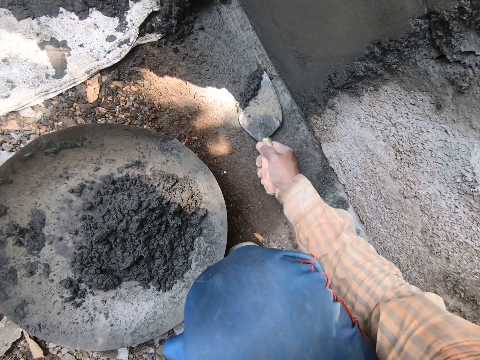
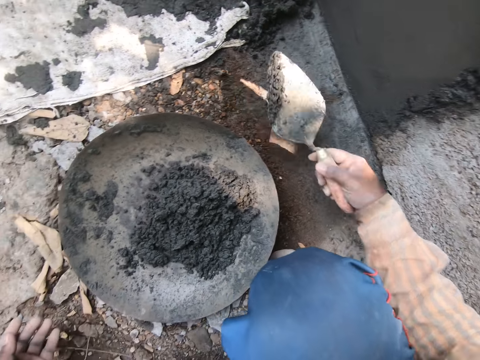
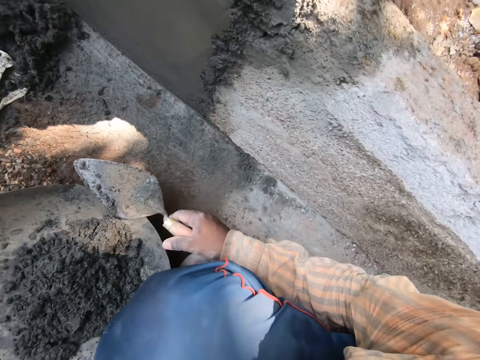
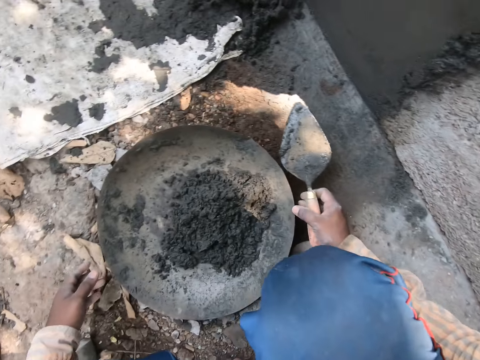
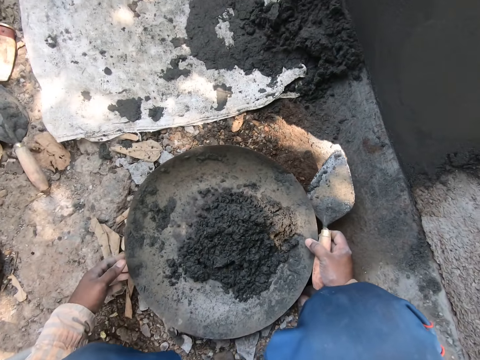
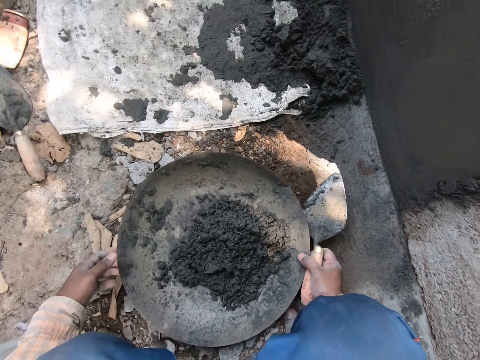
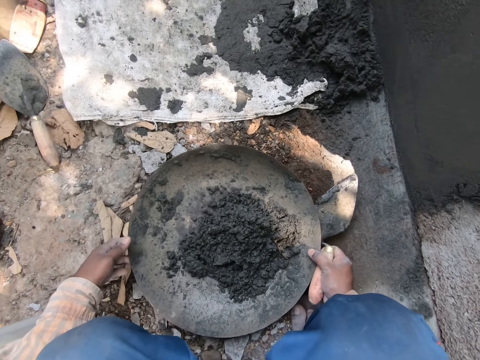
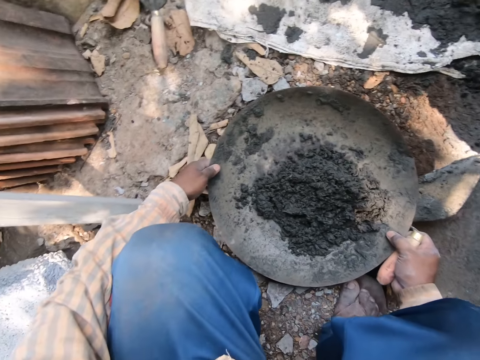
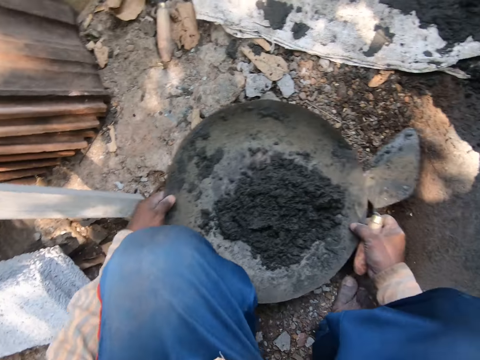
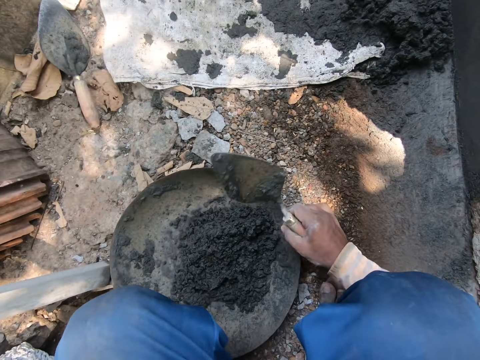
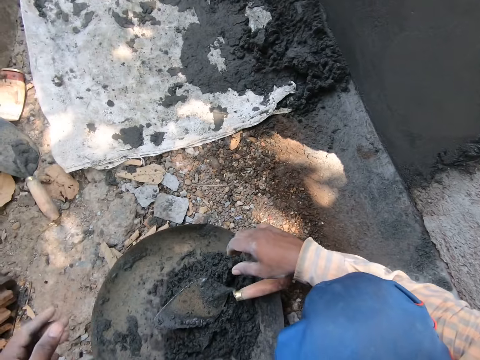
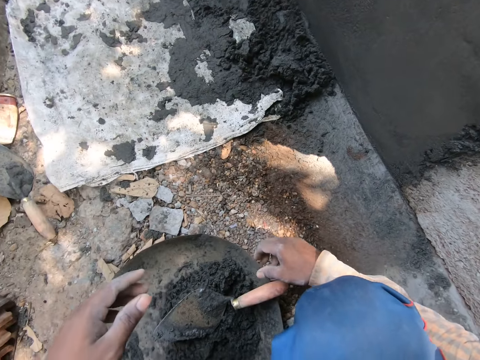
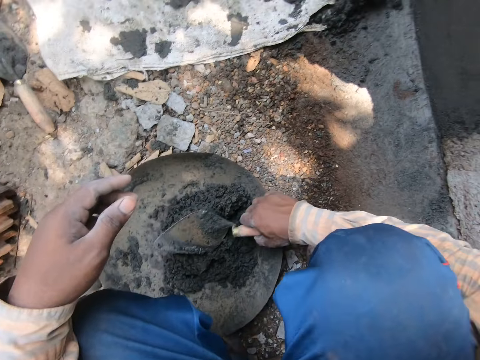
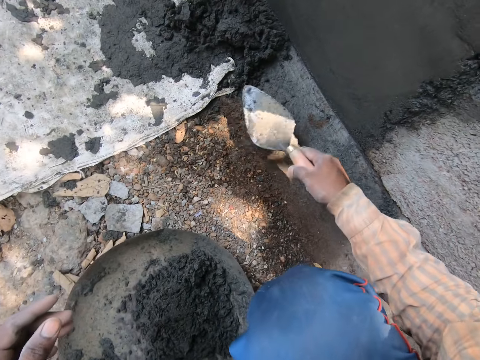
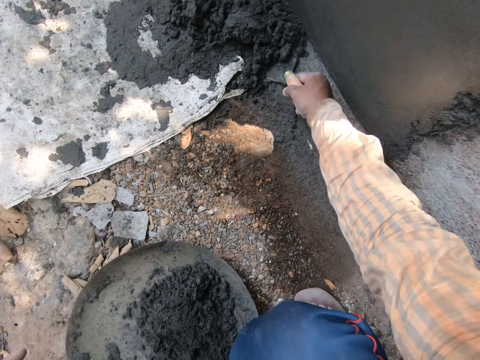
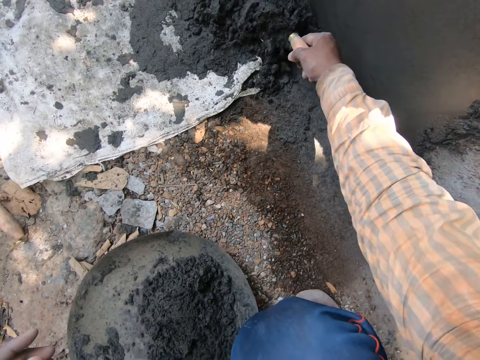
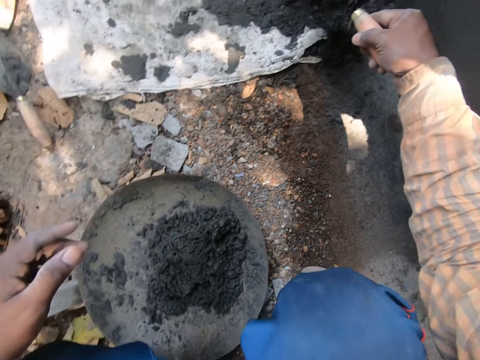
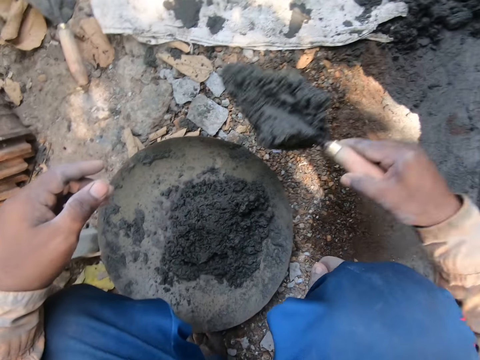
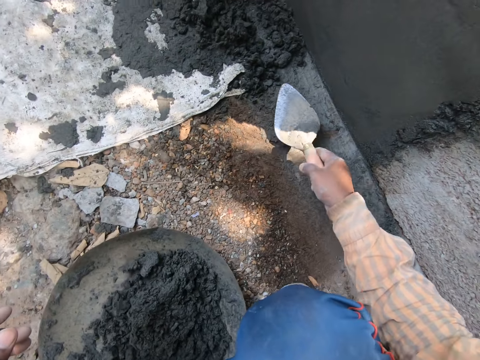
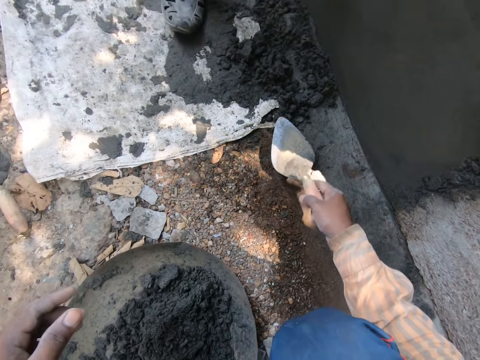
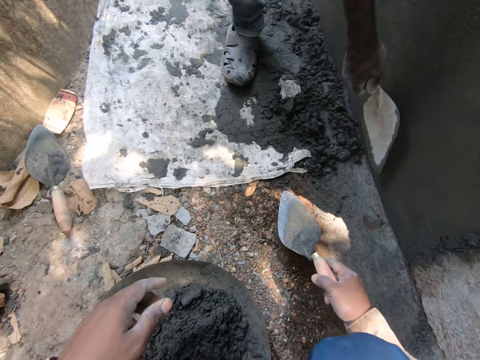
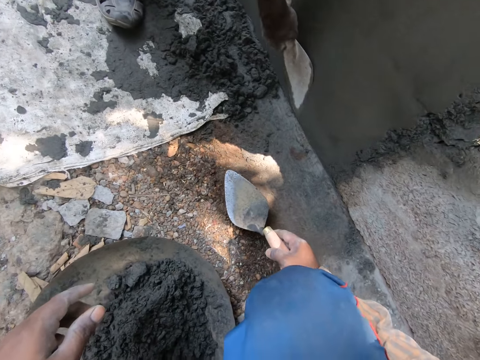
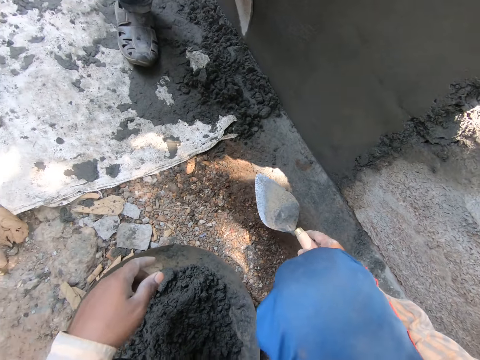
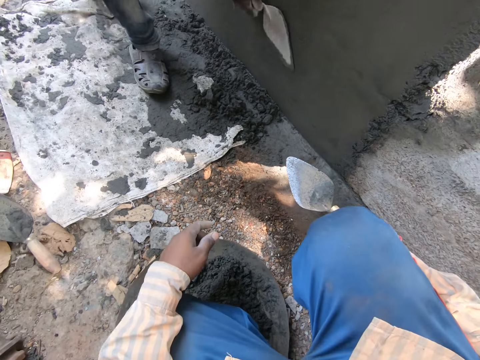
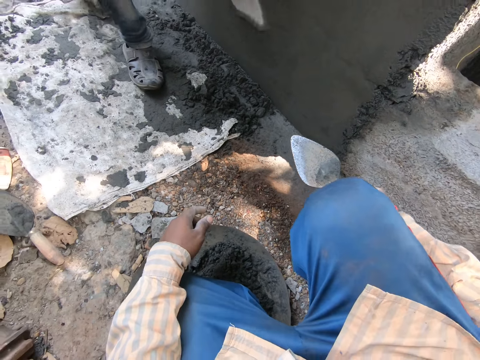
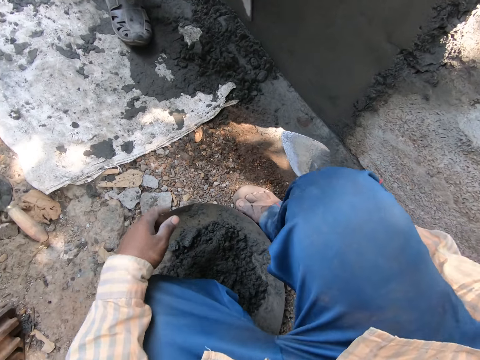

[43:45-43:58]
The camera wearer pours mortar in the head pan or tray with the masonry trowel in his right hand. He stares at the tray. He adjusts the head pan on the ground with both hands. He drops the masonry trowel in the head pan with his right hand. He picks up the masonry trowel from the head pan with his right hand. He scoops the mortar from the ground with the masonry trowel in his right hand. He pours the mortar in the head pan with the masonry trowel in his right hand. A man plasters the wall.

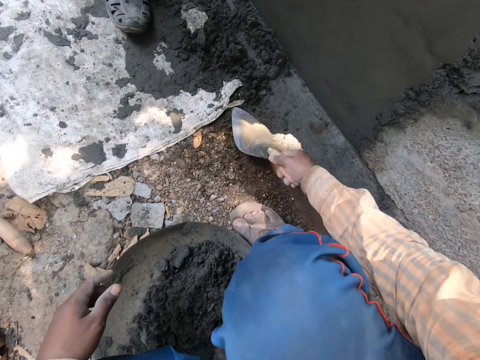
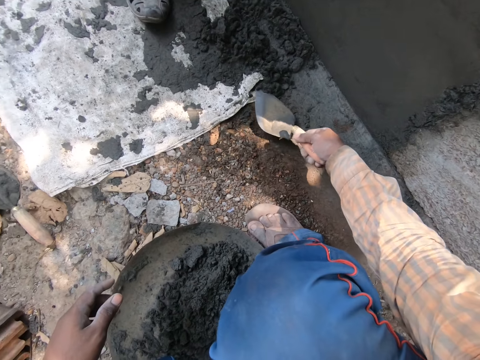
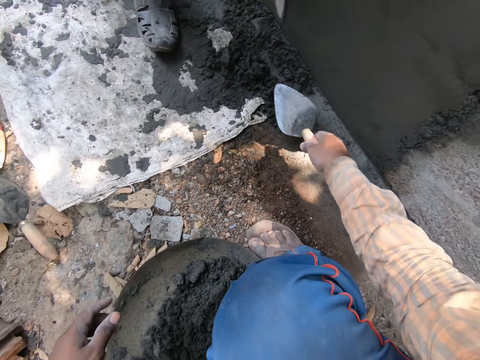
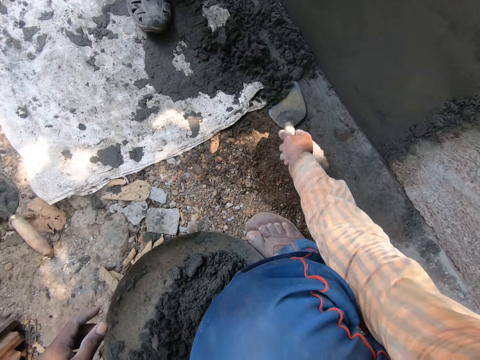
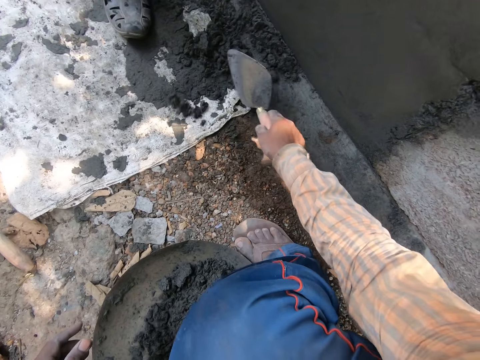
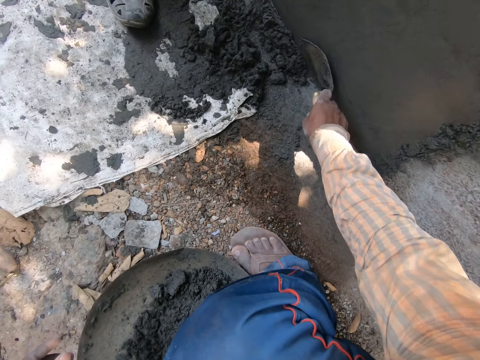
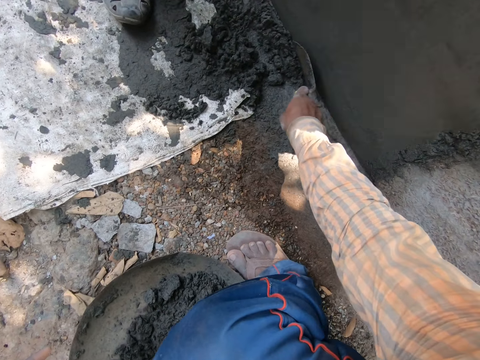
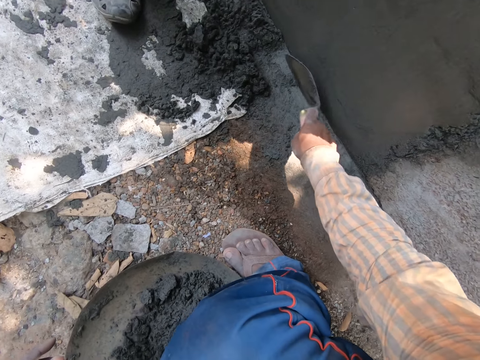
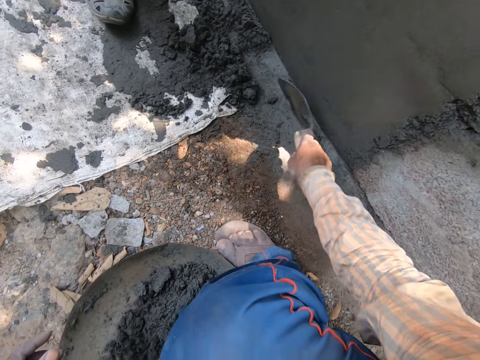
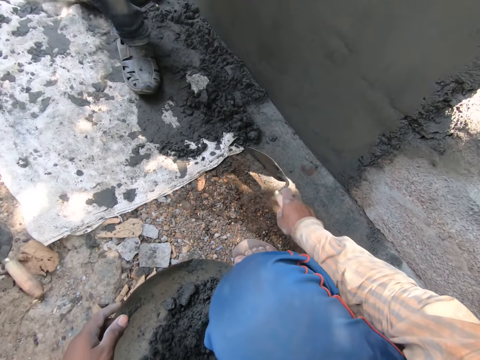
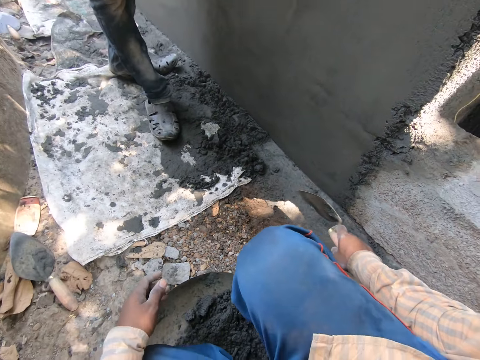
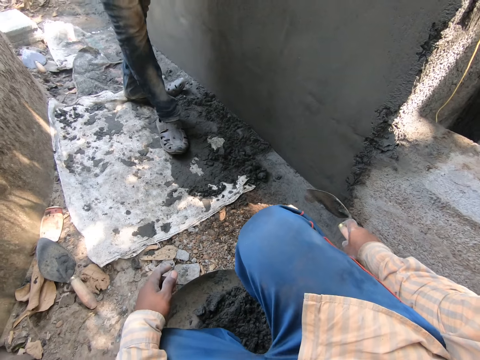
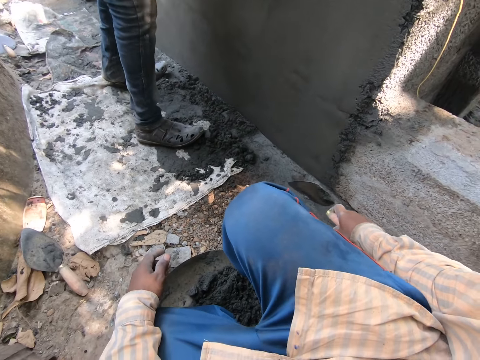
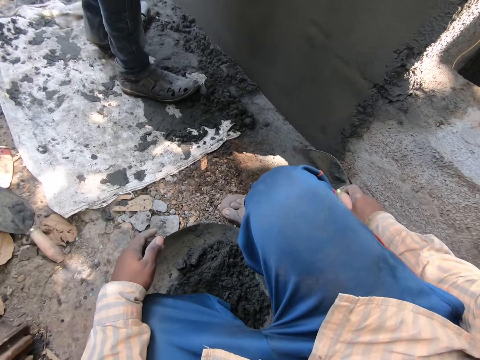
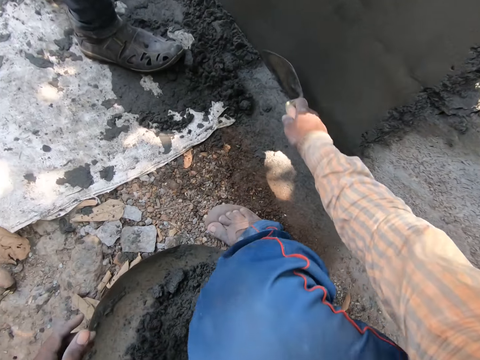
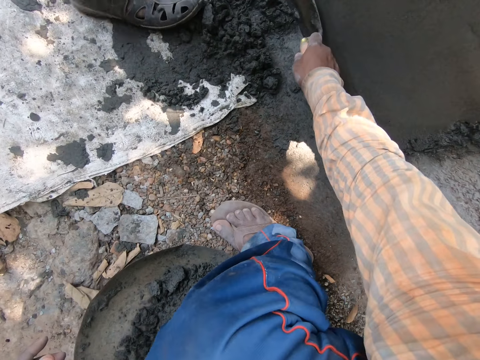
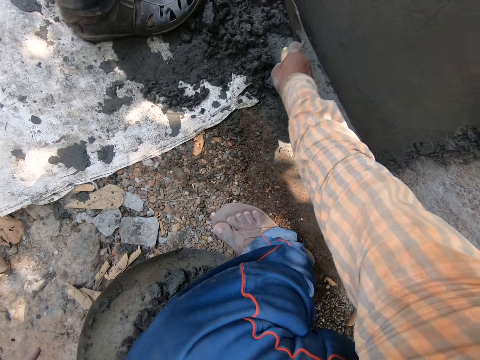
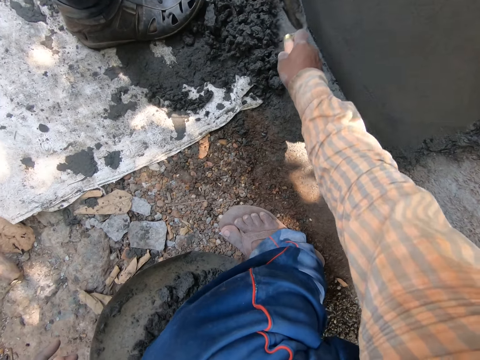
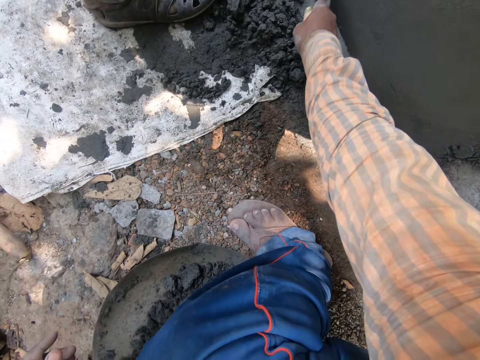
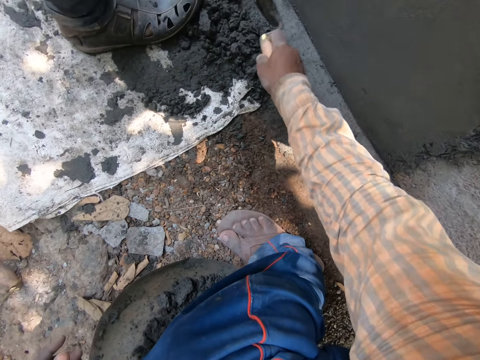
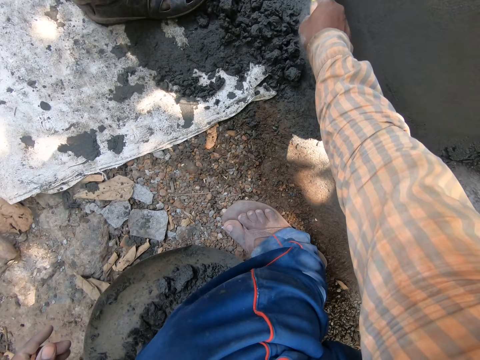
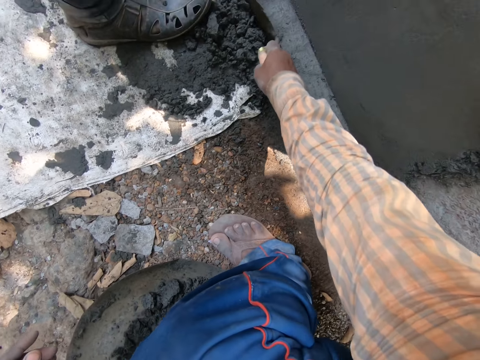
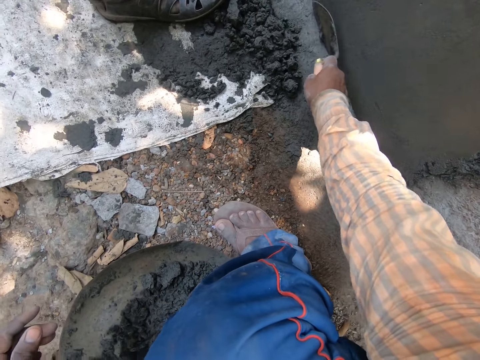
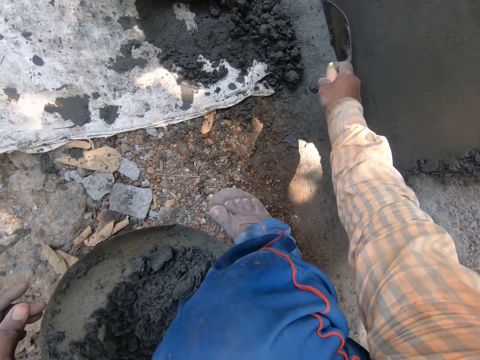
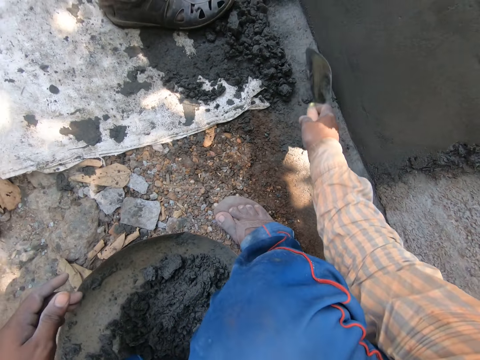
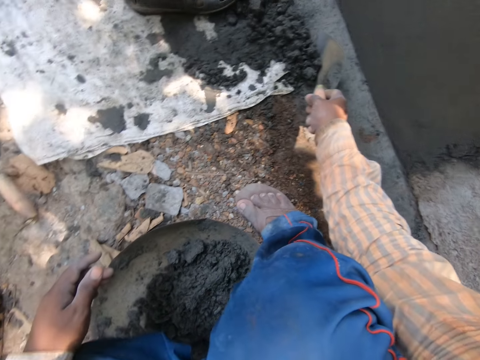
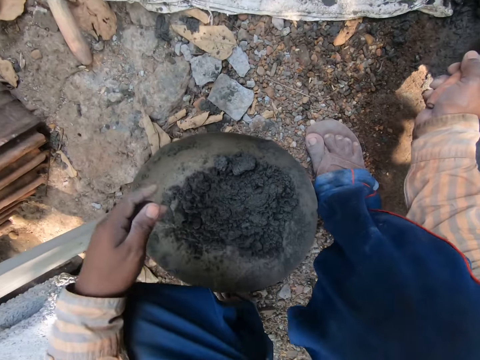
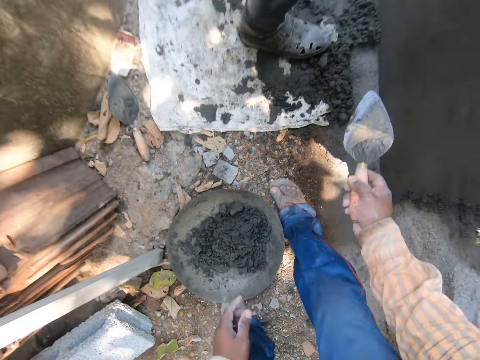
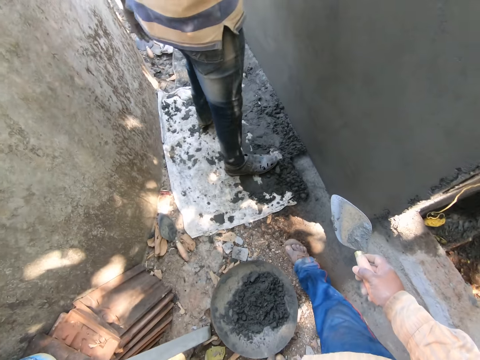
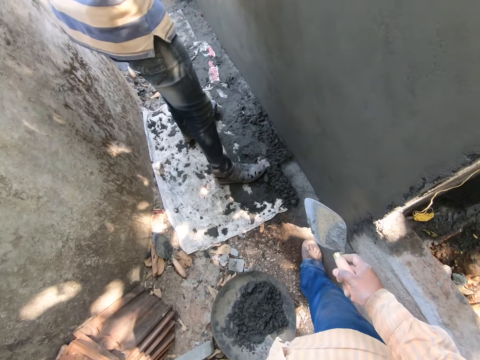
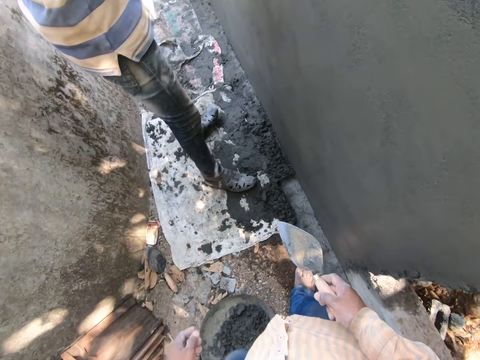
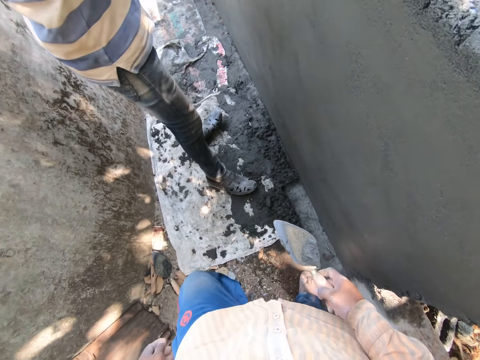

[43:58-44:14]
The camera wearer scoops plaster from the floor. He spreads mortar on the ground with the masonry trowel in his right hand. He pours the plaster on a sack. He removes the plaster from the wall. He stares at a man. The camera wearer removes the plaster from the wall. He stands.
